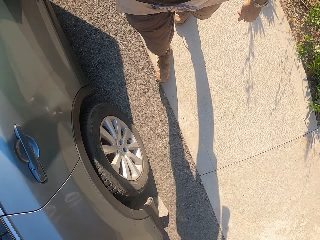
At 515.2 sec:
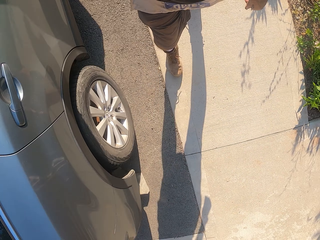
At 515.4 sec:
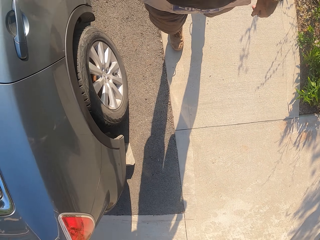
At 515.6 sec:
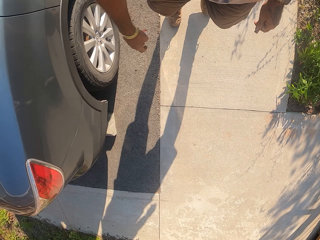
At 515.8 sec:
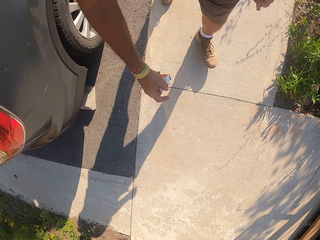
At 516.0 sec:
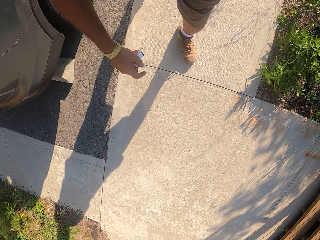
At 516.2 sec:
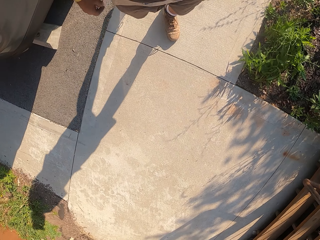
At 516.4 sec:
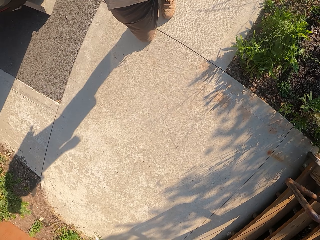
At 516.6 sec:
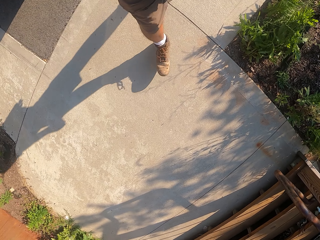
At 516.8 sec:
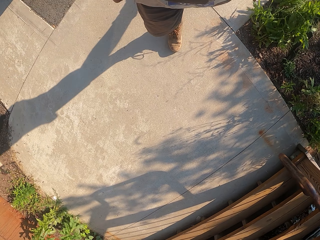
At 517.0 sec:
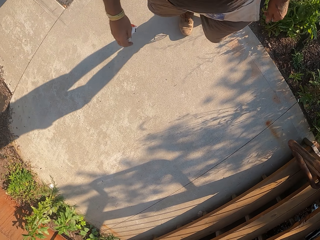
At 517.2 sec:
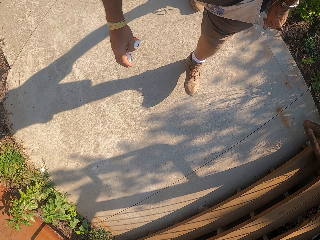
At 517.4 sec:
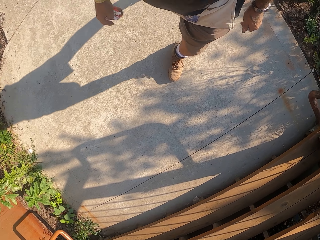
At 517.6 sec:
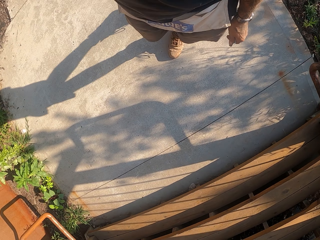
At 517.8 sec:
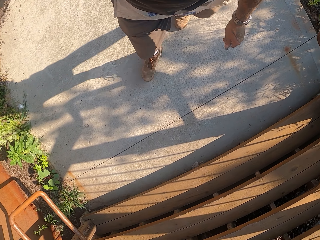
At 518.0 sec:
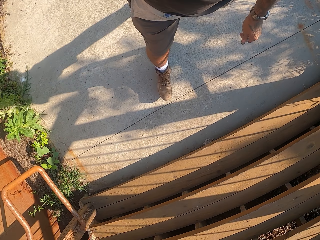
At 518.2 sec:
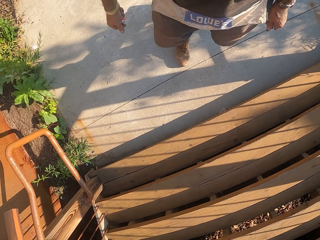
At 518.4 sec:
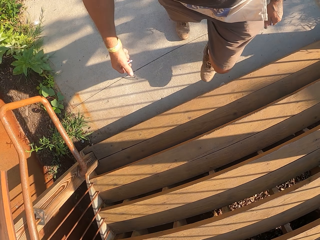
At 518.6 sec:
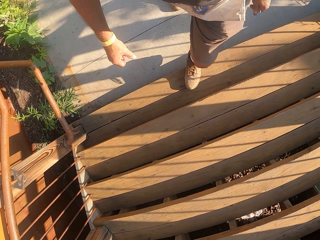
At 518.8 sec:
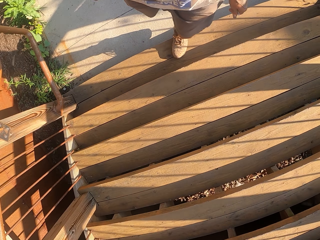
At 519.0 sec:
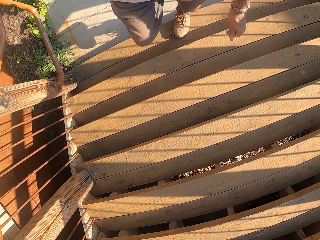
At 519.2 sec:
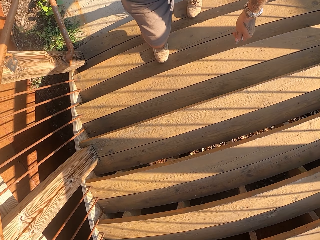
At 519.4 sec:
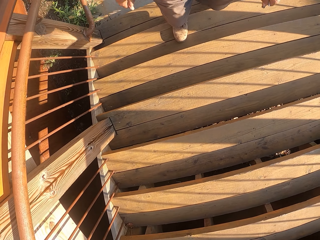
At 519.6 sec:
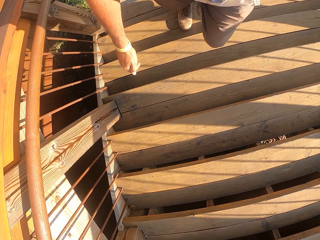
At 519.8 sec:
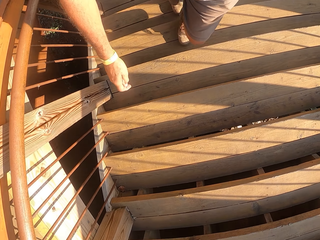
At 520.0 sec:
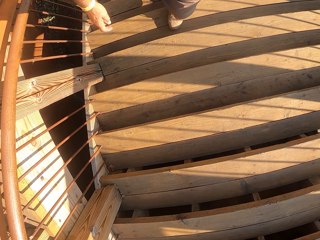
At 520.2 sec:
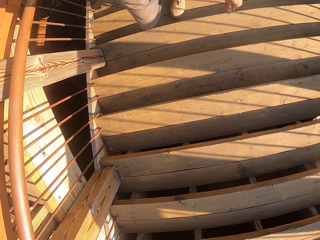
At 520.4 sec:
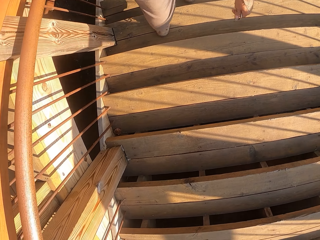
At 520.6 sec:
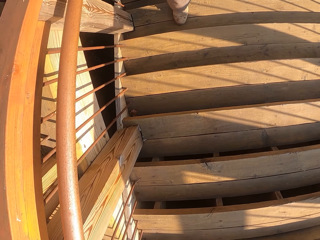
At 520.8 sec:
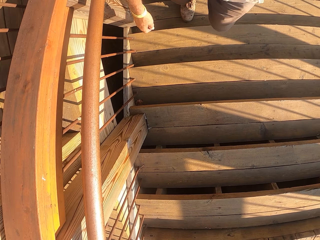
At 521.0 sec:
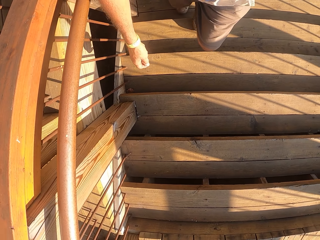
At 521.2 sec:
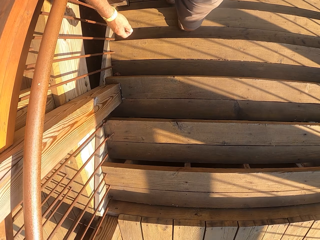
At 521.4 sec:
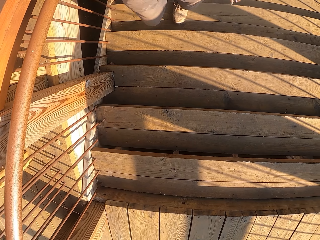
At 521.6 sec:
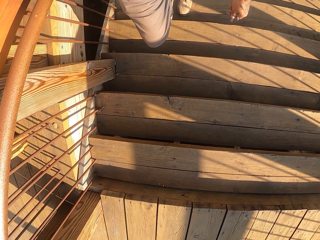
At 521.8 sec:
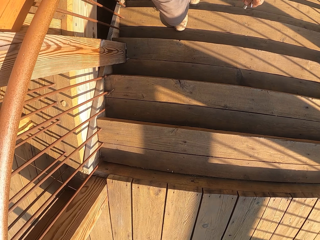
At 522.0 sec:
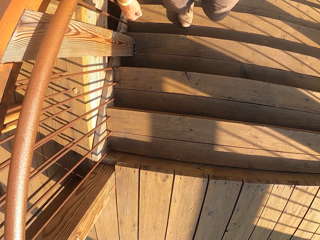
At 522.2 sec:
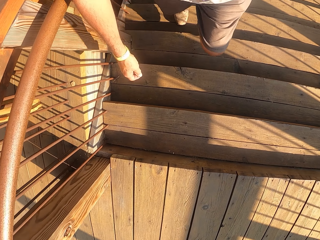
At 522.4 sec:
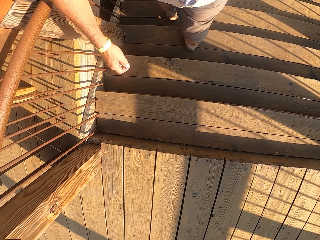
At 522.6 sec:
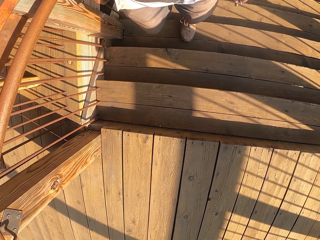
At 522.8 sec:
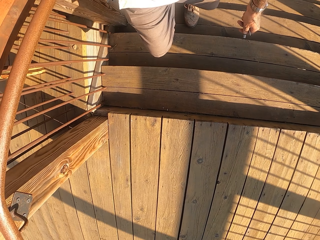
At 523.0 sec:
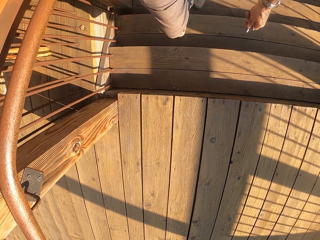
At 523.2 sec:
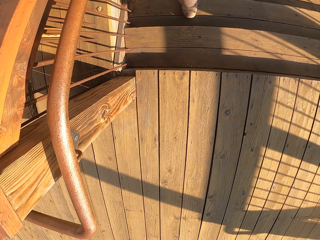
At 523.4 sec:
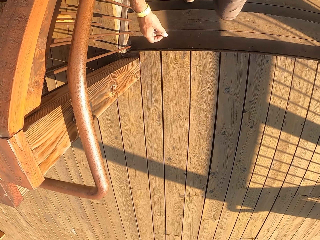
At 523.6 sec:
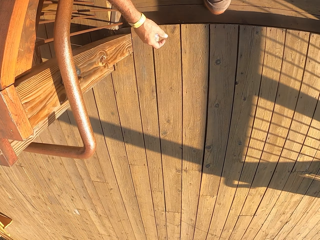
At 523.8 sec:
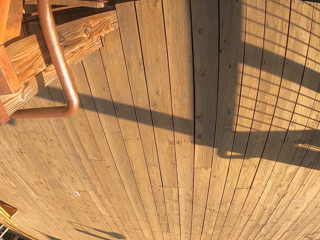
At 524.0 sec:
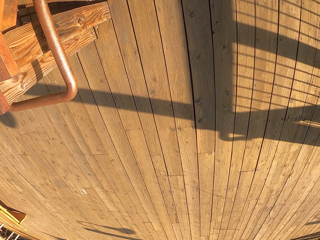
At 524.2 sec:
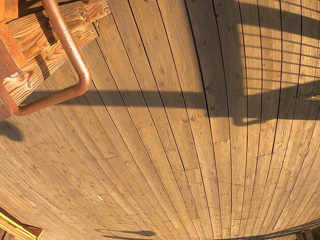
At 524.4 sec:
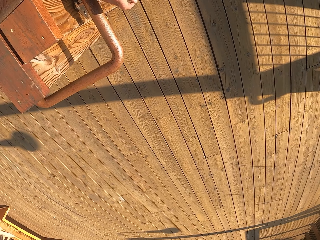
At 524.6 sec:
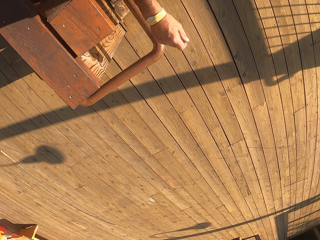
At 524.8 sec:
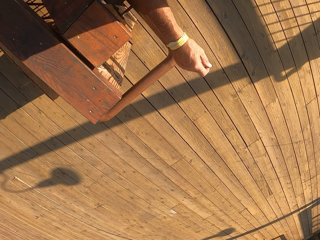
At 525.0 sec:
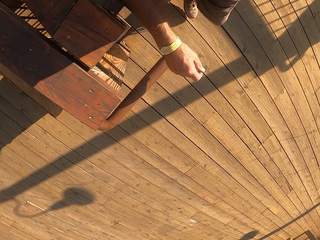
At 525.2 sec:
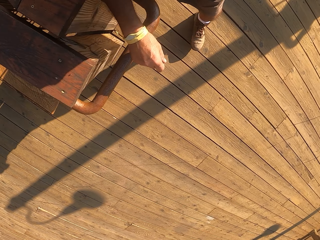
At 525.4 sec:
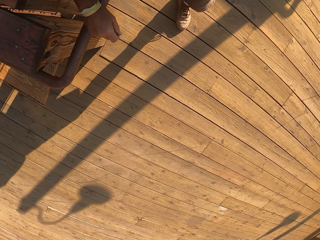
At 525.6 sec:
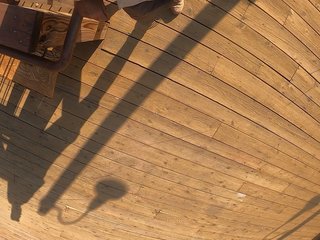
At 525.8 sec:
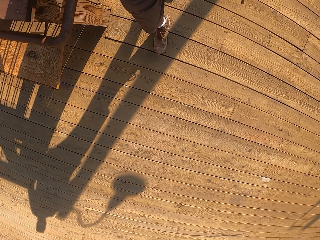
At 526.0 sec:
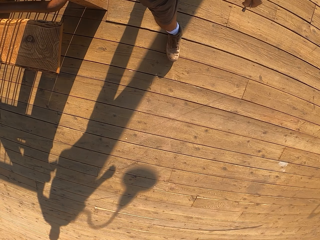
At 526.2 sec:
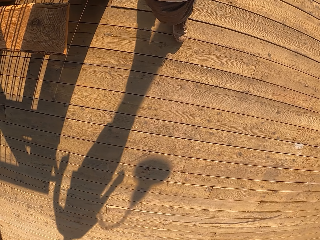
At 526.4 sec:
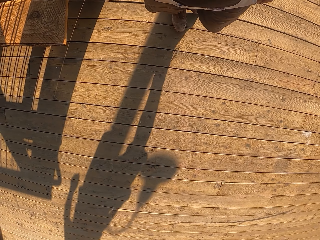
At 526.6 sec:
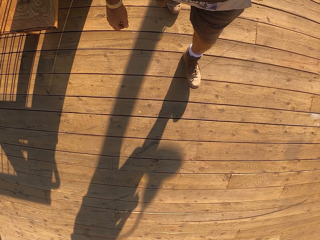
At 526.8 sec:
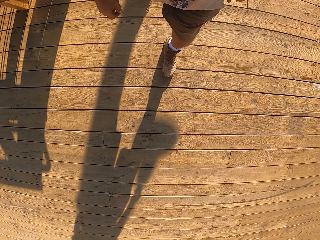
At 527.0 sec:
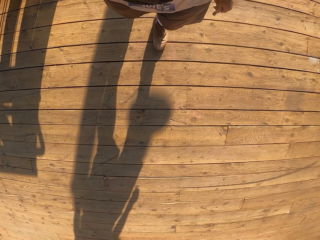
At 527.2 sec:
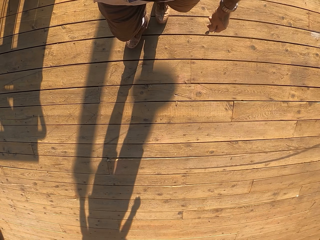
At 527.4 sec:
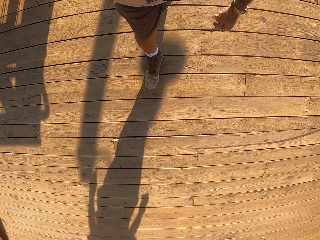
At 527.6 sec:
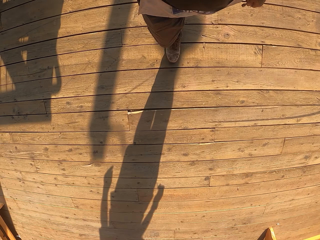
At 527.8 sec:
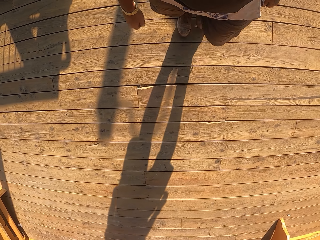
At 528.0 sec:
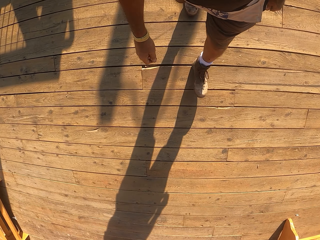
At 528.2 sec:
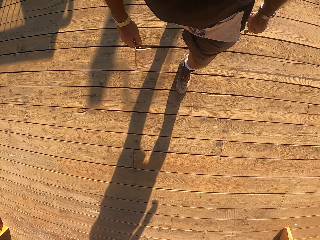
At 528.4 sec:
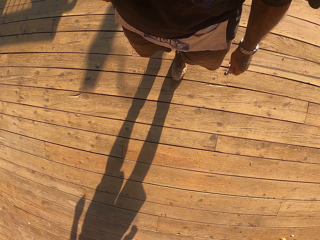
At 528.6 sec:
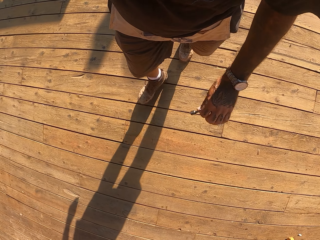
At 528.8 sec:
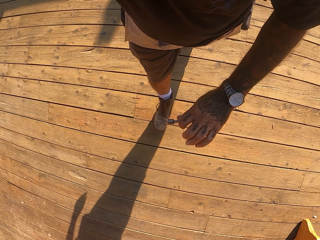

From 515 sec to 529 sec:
The camera wearer walks in the compound. They walk up the stairs. They walk on the balcony.

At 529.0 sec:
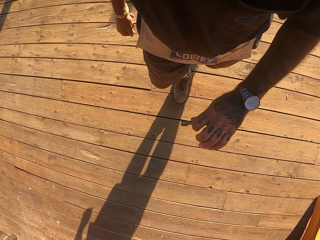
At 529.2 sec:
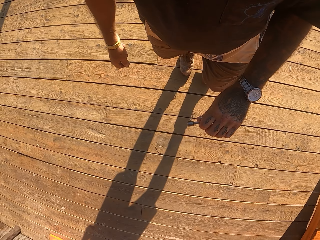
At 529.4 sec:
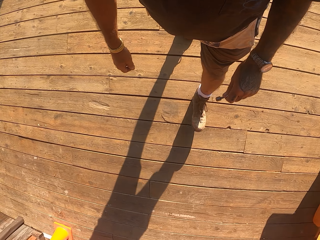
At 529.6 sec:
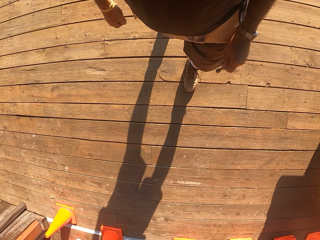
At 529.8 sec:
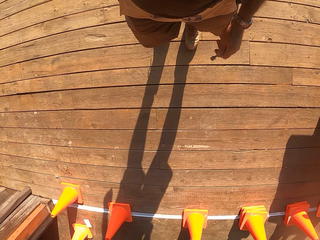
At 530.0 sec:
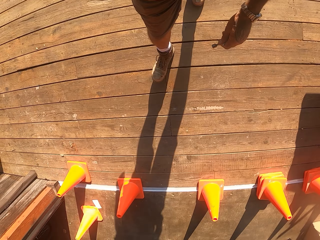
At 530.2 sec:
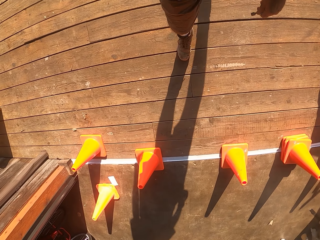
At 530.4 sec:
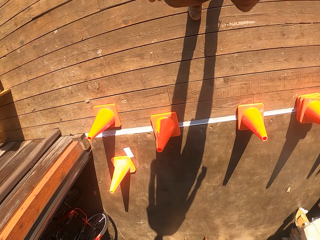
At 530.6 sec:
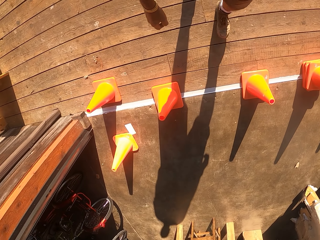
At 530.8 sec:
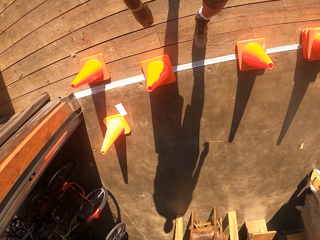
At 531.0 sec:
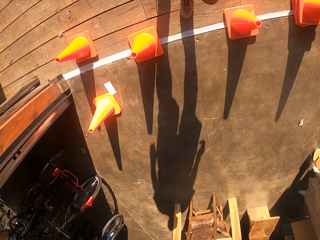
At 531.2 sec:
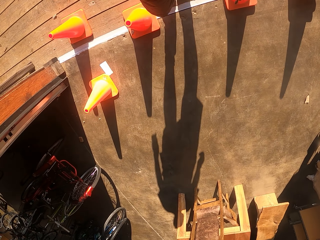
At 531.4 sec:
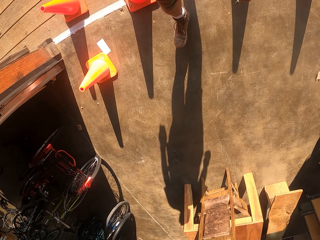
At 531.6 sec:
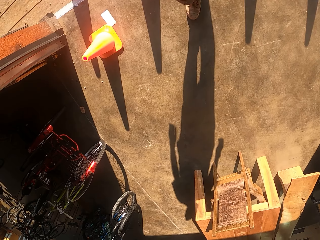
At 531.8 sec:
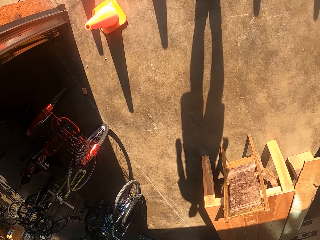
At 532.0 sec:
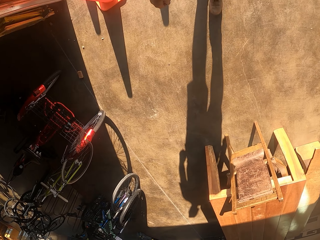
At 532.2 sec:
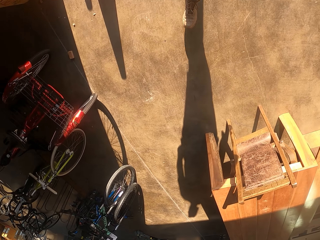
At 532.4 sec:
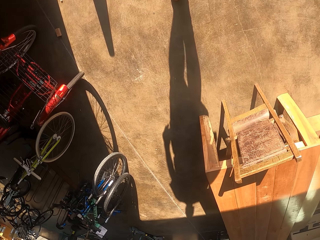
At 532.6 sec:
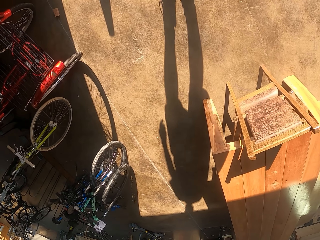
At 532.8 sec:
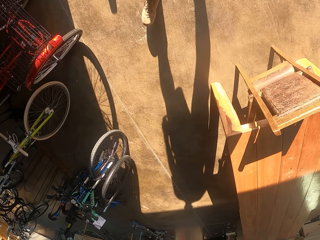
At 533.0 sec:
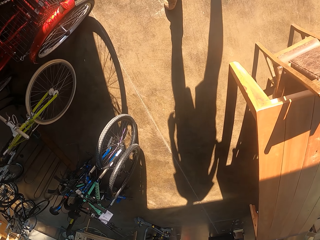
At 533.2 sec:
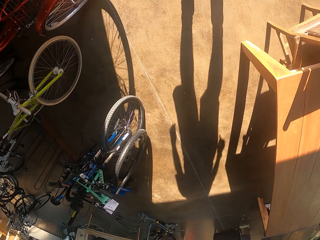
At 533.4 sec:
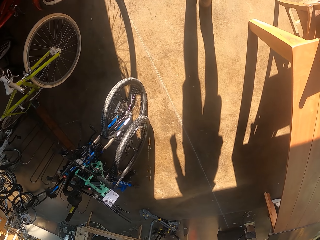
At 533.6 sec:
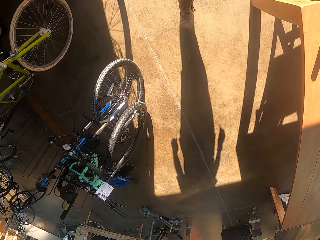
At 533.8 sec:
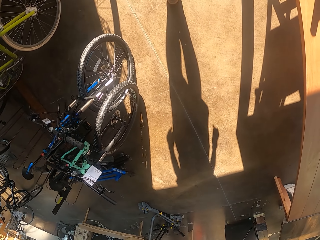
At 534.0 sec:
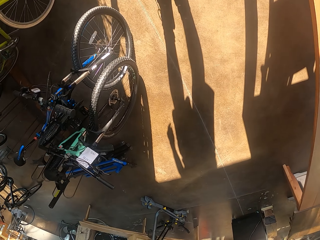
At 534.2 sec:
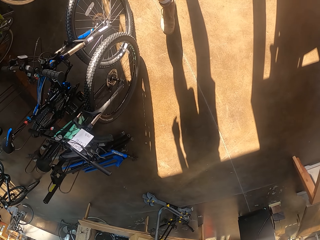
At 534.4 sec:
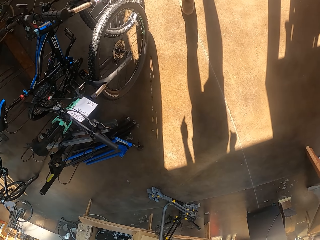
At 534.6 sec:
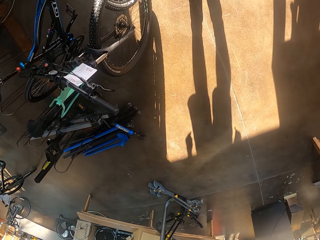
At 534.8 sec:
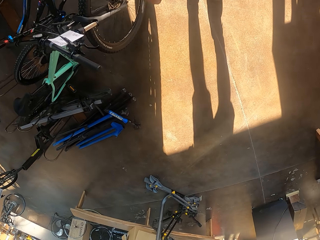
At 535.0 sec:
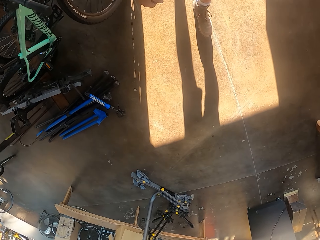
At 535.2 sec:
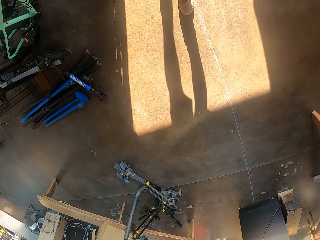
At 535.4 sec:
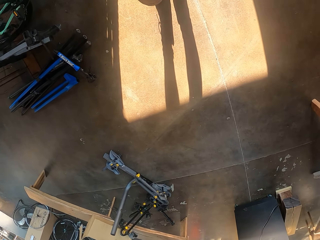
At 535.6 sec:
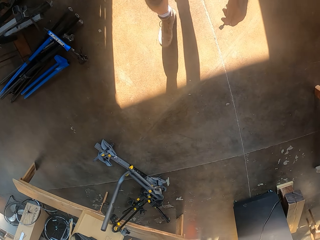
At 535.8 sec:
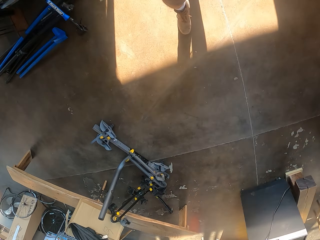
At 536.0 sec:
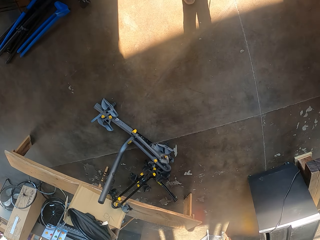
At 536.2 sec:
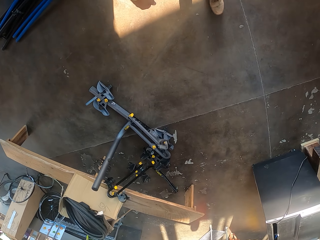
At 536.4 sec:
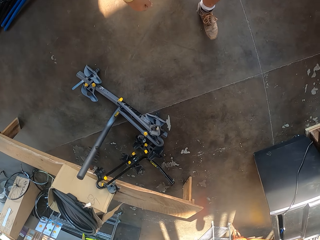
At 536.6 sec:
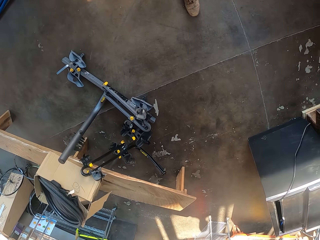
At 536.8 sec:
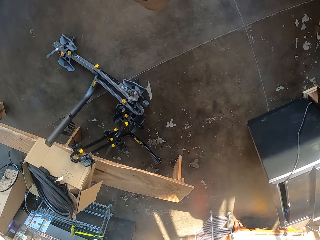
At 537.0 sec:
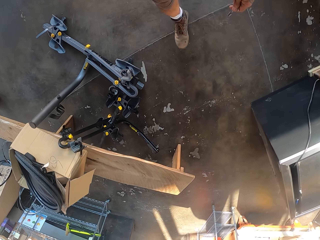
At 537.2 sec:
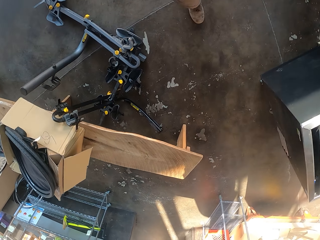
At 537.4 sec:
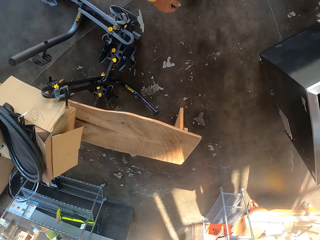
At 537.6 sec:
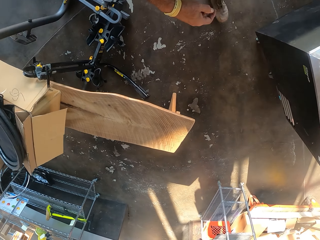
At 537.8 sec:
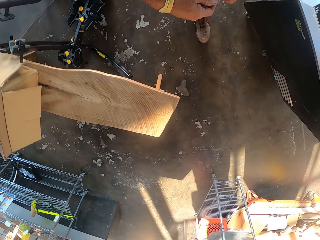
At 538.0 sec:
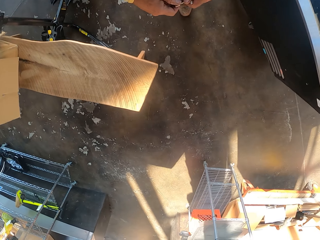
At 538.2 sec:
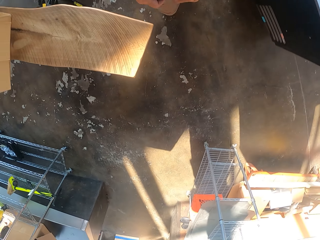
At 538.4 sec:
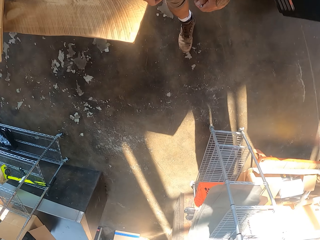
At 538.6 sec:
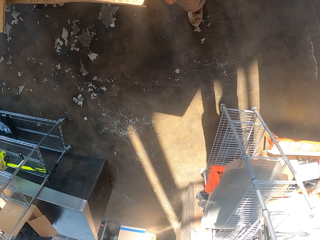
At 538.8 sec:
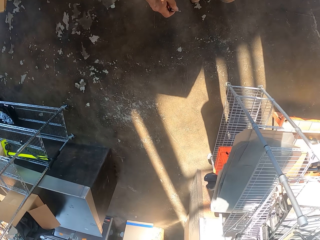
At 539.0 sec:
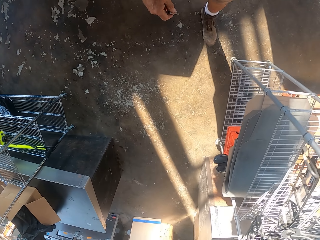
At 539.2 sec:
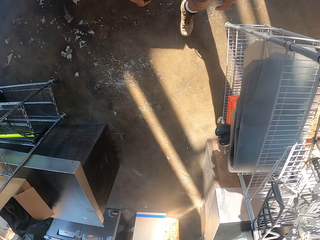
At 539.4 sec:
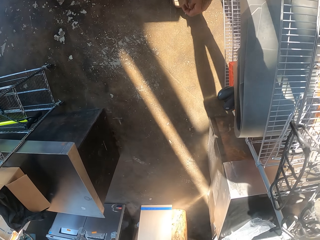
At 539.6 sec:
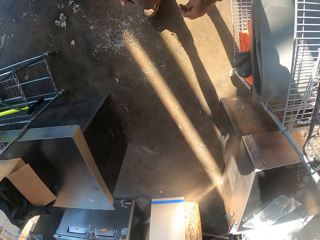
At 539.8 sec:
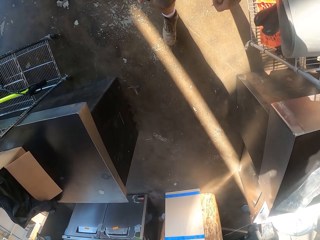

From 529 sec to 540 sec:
The camera wearer walks in the workshop.
